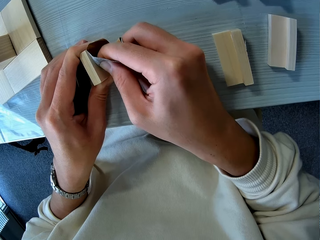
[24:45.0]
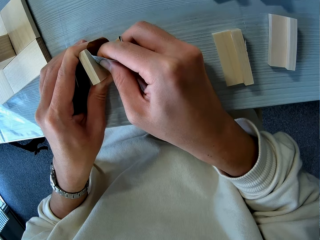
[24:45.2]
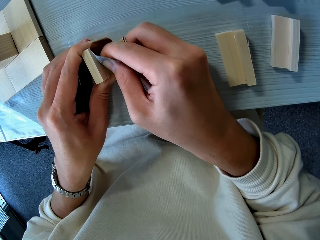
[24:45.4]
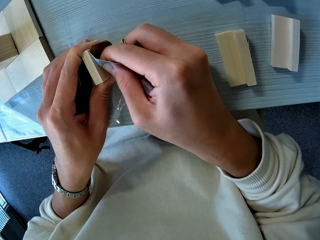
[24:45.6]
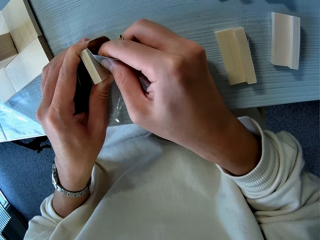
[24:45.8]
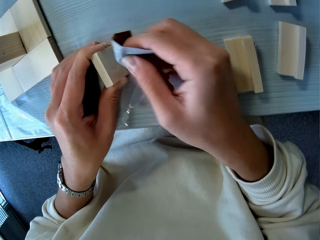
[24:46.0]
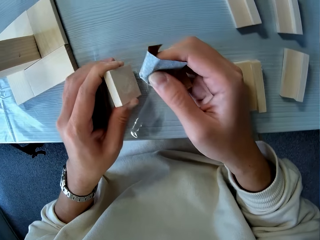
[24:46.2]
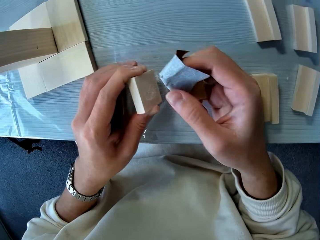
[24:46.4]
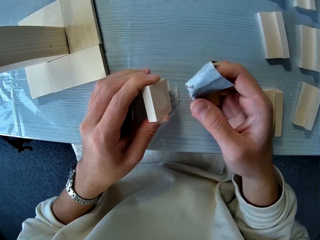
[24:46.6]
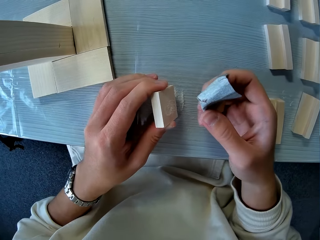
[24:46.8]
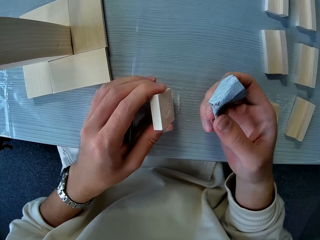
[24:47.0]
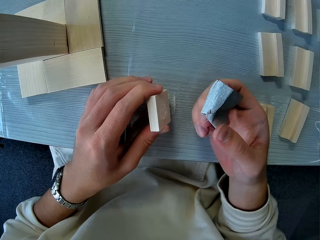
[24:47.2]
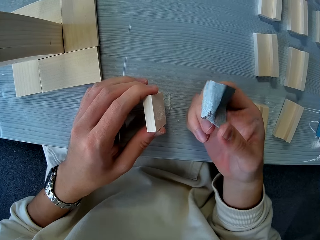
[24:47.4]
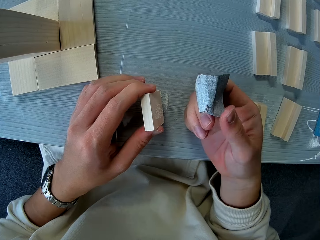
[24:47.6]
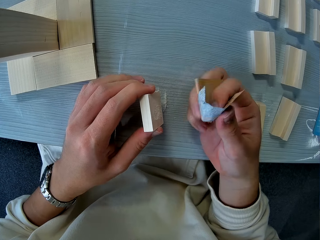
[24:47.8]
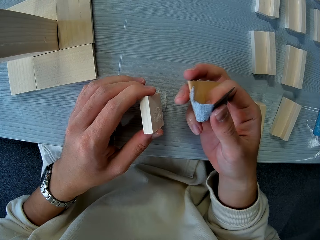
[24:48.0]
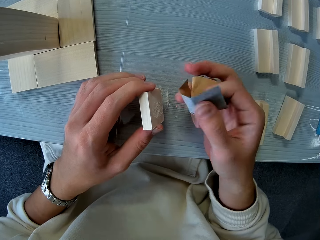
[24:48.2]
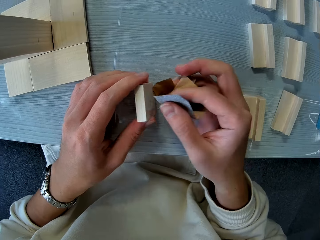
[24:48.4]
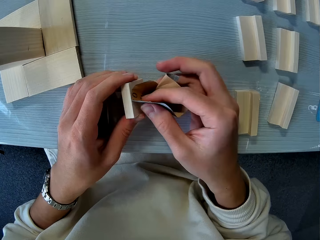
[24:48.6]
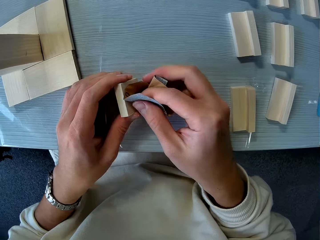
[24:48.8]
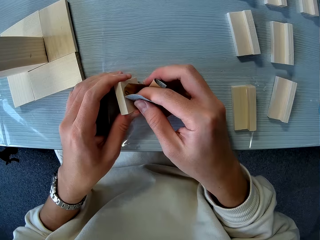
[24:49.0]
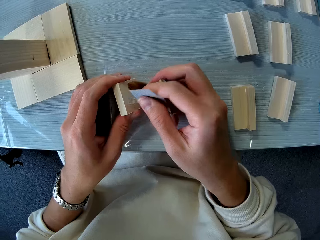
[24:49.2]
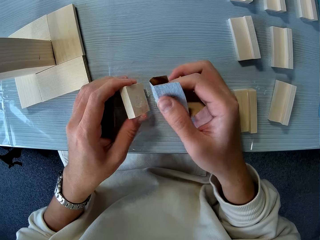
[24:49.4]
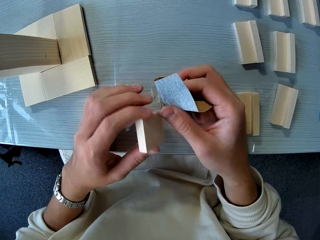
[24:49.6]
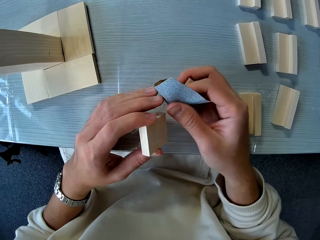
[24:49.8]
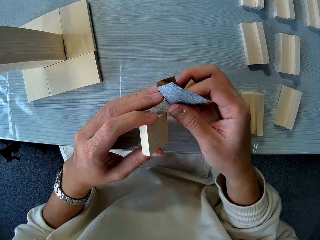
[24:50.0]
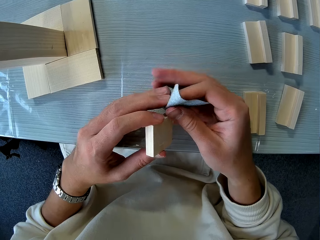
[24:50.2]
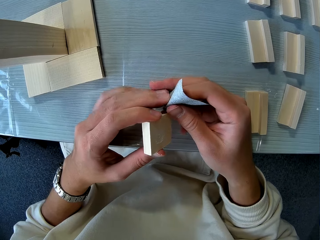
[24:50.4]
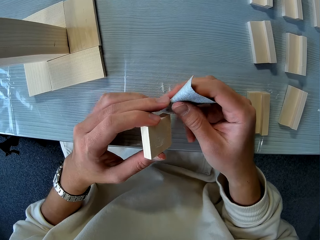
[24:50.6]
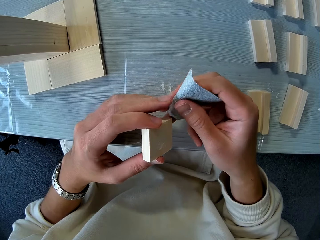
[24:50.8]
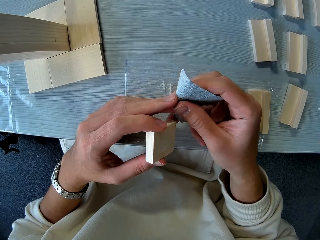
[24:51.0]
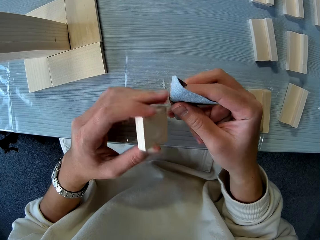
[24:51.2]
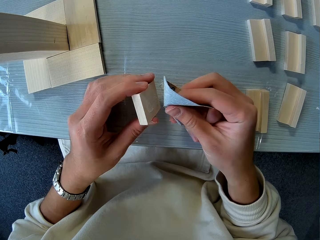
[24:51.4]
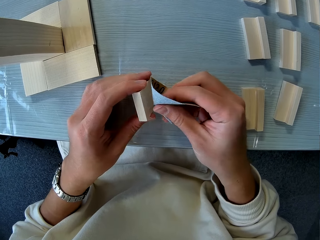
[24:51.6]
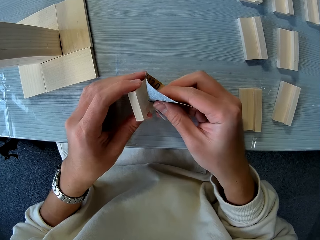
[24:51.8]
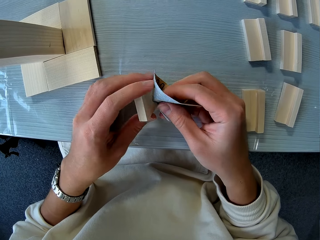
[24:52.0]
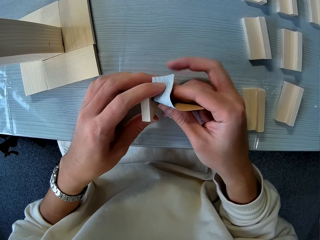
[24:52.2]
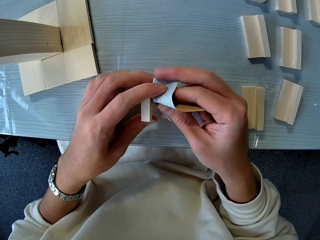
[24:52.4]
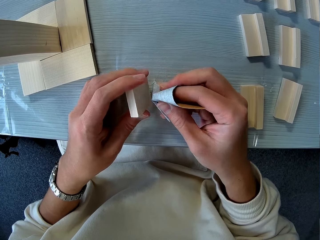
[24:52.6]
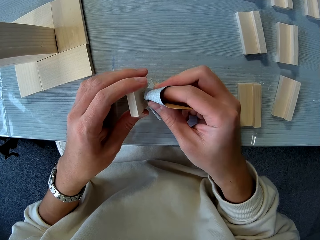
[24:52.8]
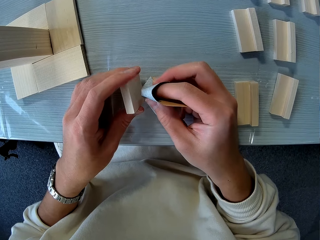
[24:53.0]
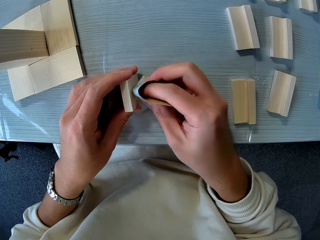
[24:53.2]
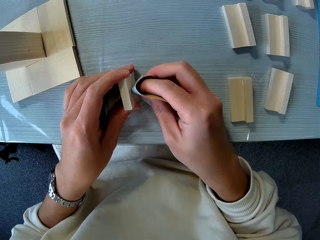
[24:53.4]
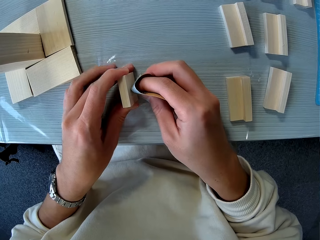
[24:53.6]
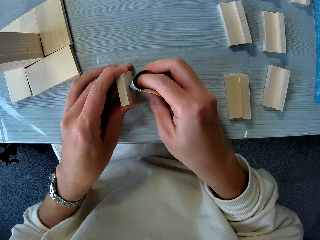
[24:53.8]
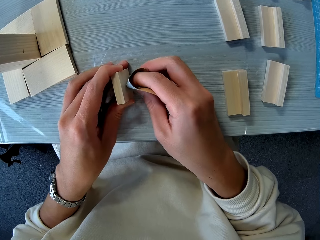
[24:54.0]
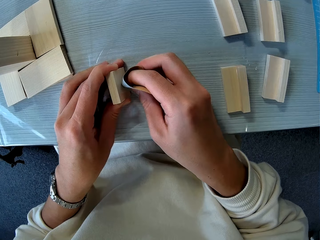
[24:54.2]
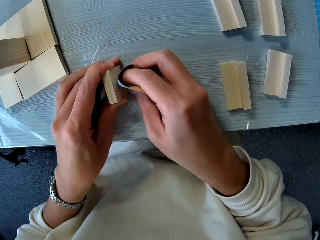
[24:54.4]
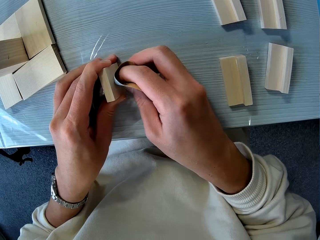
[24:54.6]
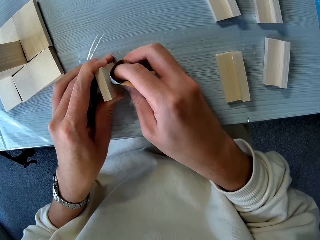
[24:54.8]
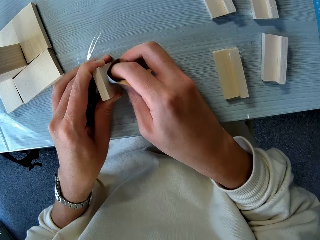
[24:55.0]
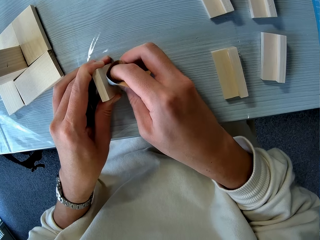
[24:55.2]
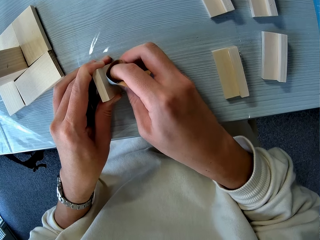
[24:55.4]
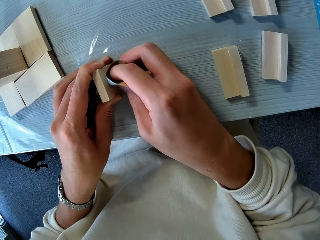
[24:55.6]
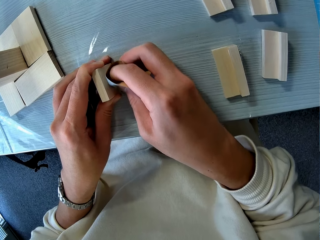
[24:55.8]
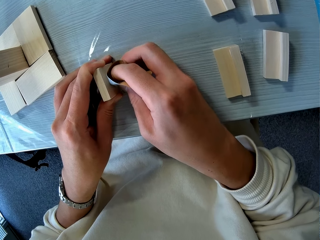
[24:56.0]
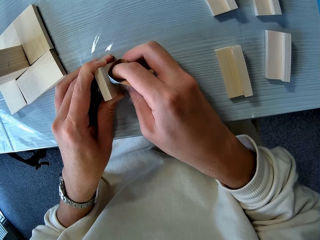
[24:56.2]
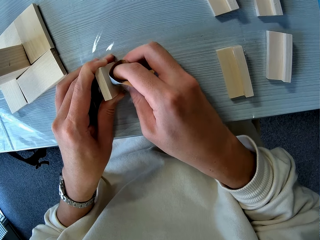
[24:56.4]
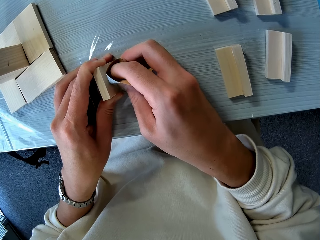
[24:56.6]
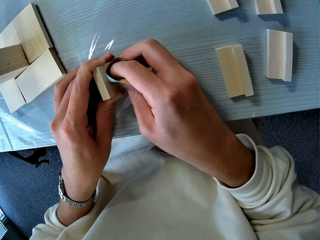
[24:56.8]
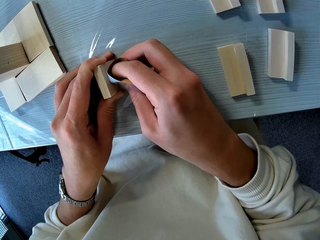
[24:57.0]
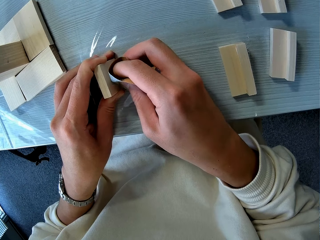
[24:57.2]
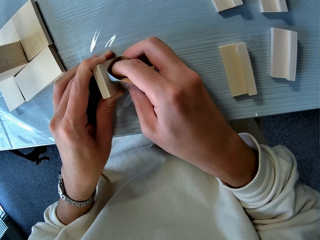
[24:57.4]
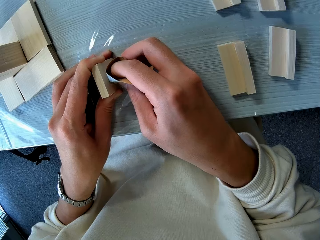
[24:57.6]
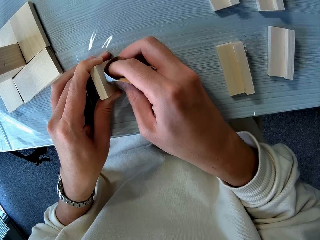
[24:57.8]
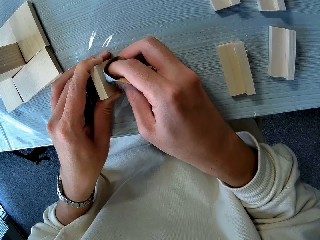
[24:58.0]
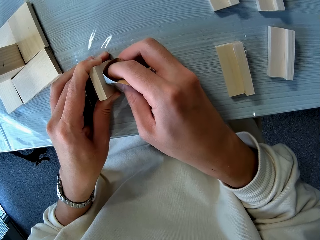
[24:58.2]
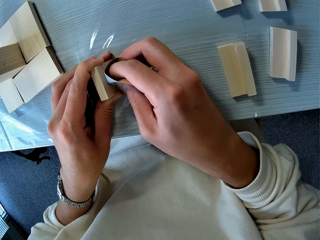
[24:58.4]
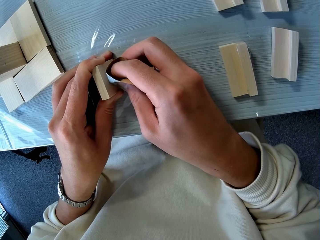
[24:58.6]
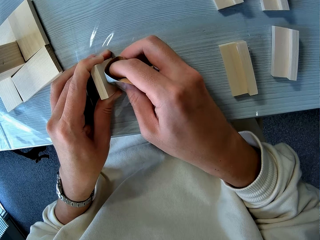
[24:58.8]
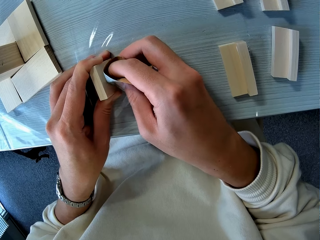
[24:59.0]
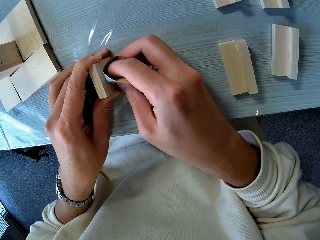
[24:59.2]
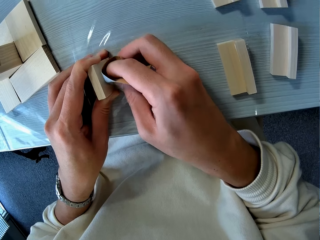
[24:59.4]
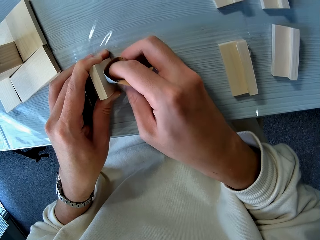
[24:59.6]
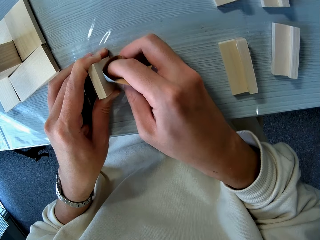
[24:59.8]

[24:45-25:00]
The camera wearer adjusts the sandpaper with her right hand. She stops and folds the sandpaper. She sandpapers the wooden mechanical model piece in her left hand.
